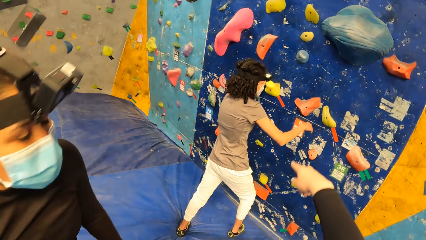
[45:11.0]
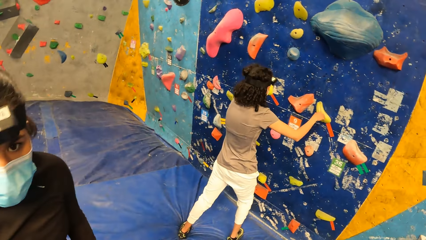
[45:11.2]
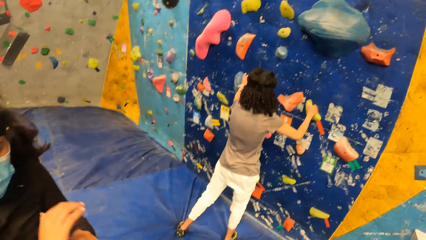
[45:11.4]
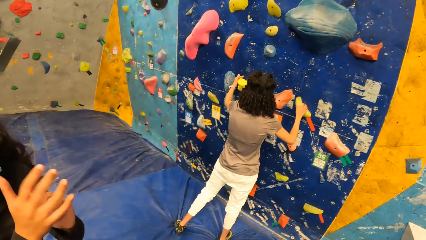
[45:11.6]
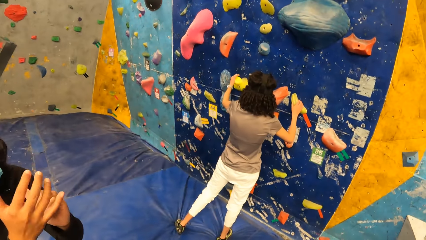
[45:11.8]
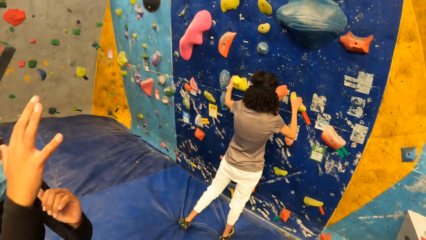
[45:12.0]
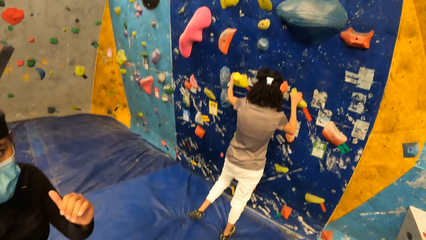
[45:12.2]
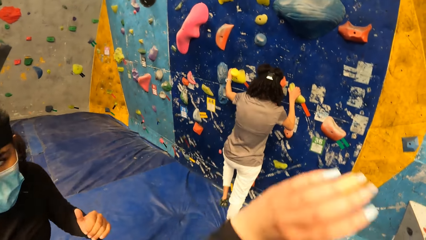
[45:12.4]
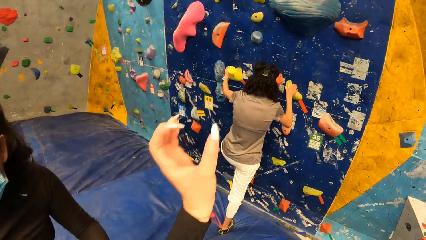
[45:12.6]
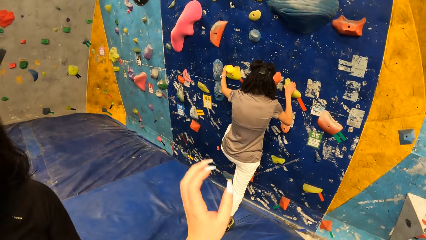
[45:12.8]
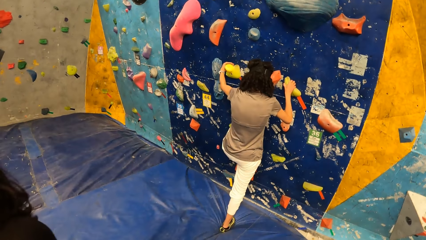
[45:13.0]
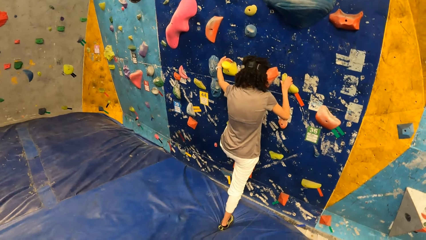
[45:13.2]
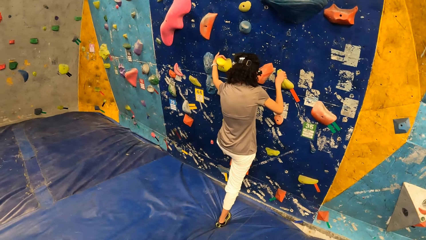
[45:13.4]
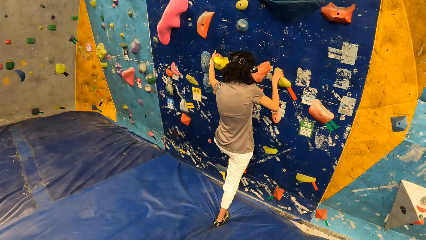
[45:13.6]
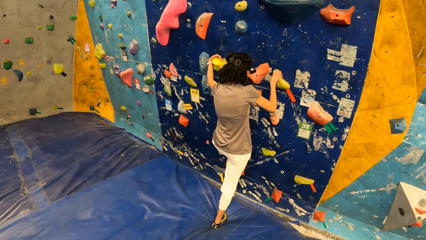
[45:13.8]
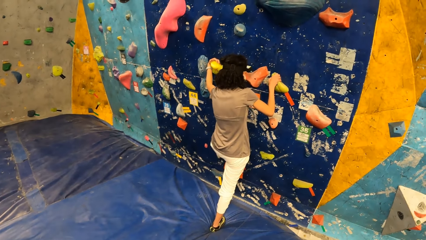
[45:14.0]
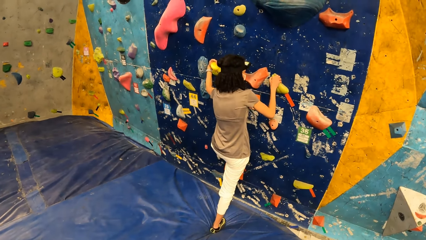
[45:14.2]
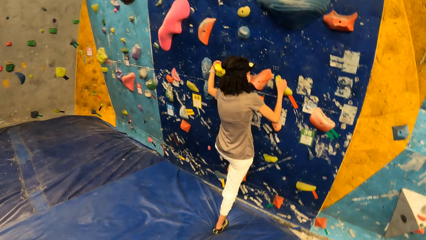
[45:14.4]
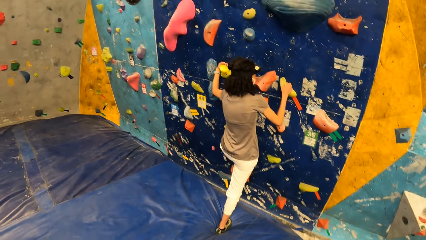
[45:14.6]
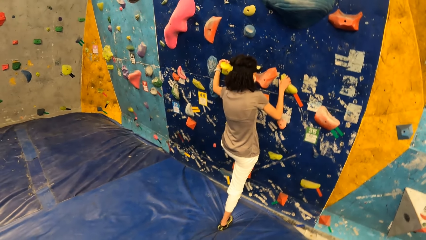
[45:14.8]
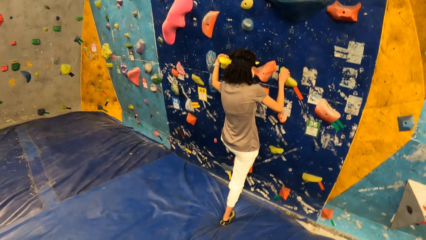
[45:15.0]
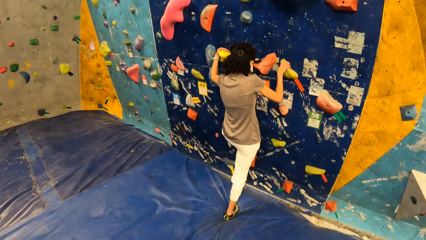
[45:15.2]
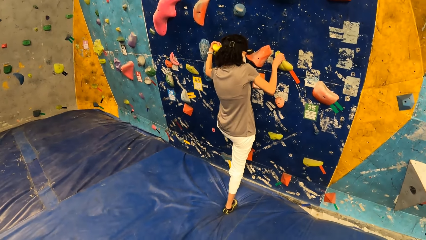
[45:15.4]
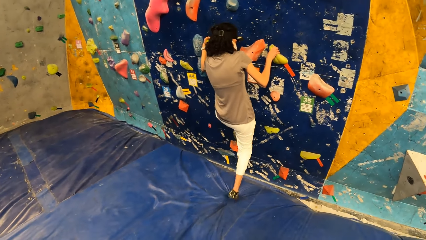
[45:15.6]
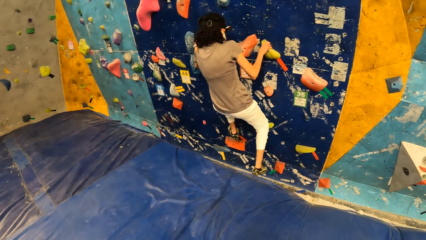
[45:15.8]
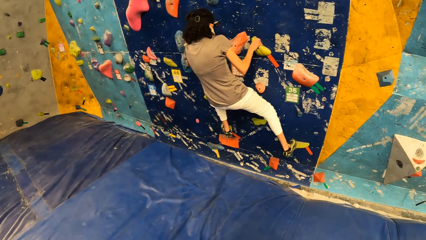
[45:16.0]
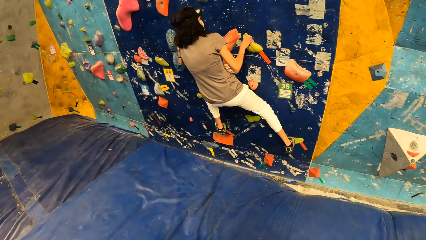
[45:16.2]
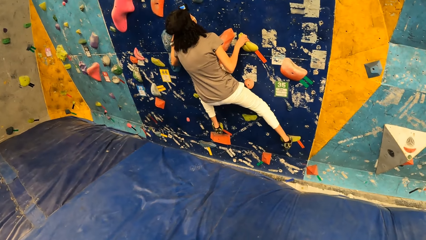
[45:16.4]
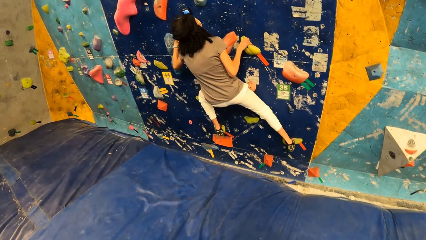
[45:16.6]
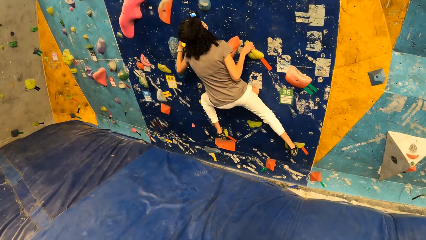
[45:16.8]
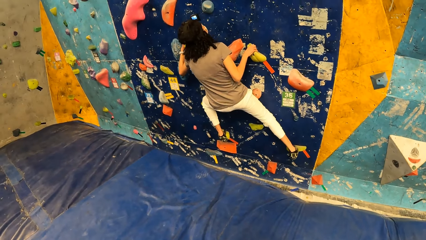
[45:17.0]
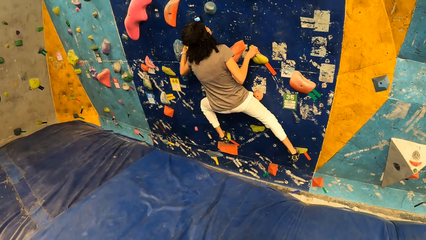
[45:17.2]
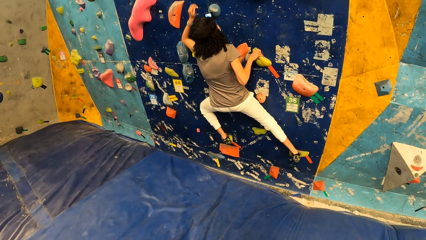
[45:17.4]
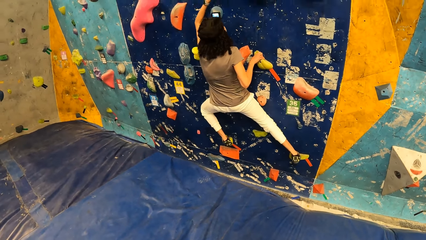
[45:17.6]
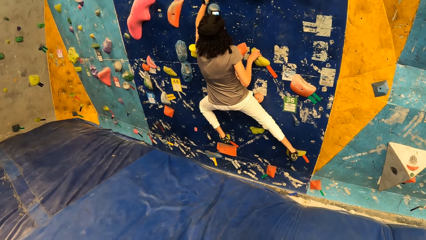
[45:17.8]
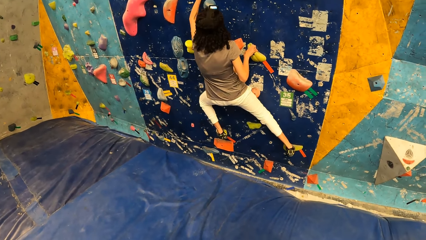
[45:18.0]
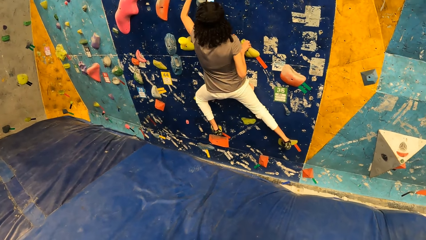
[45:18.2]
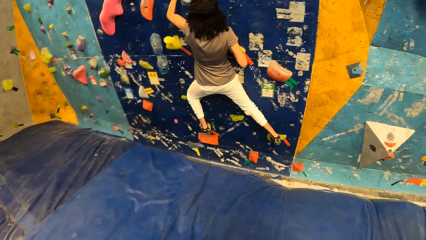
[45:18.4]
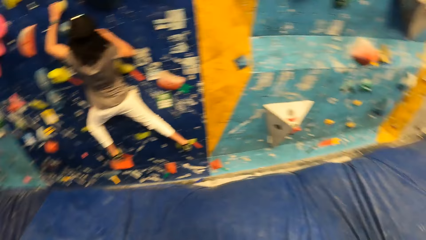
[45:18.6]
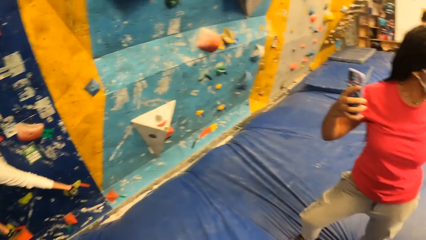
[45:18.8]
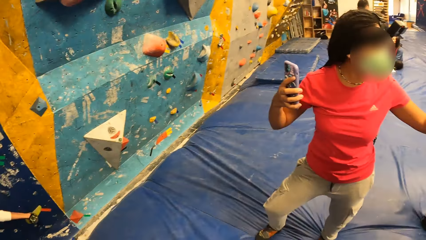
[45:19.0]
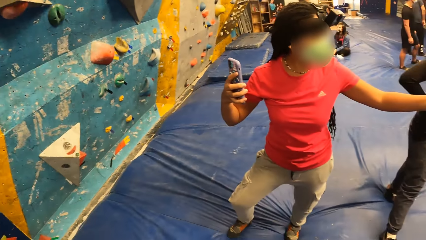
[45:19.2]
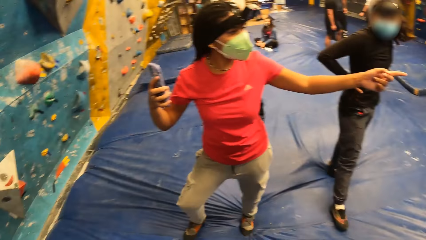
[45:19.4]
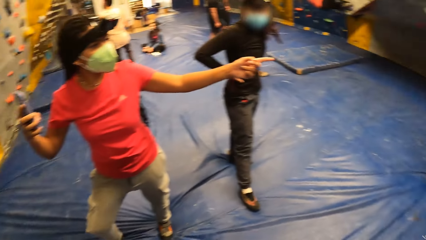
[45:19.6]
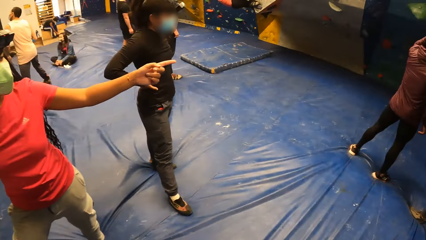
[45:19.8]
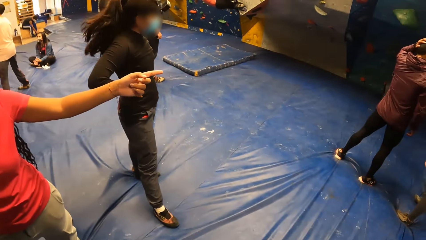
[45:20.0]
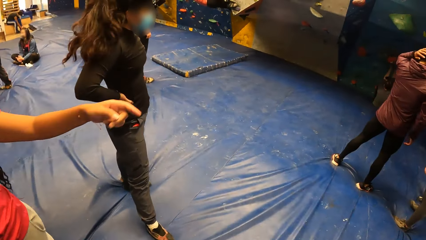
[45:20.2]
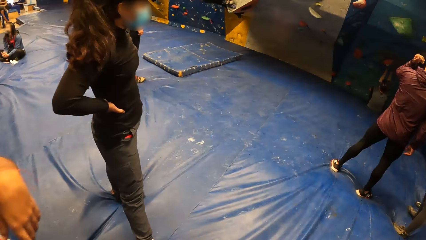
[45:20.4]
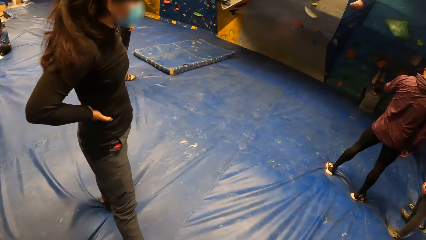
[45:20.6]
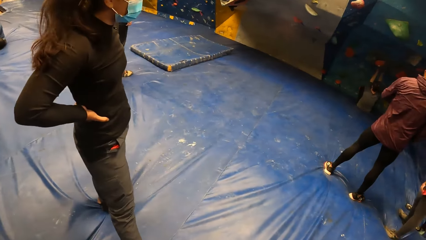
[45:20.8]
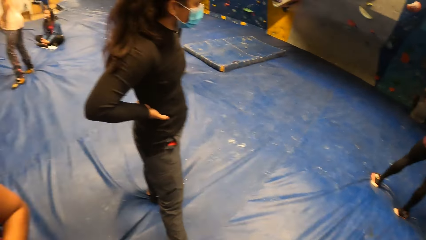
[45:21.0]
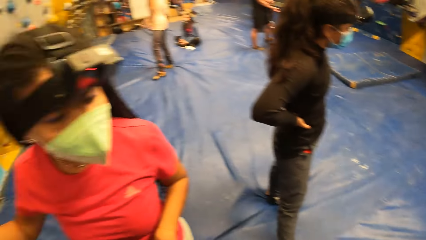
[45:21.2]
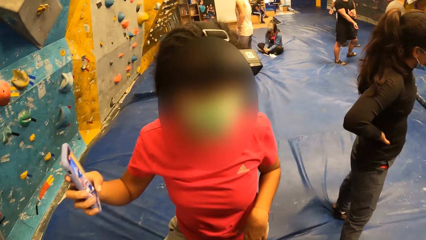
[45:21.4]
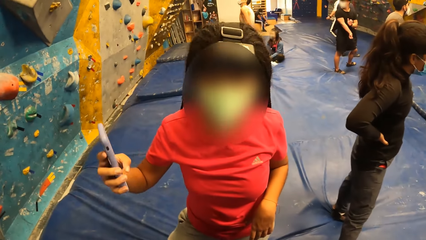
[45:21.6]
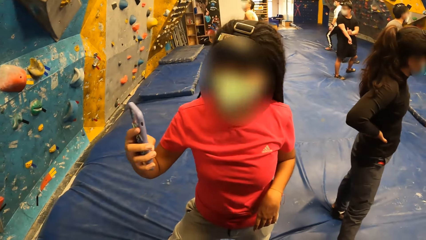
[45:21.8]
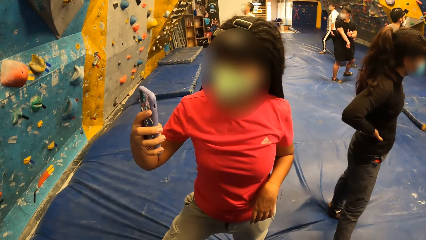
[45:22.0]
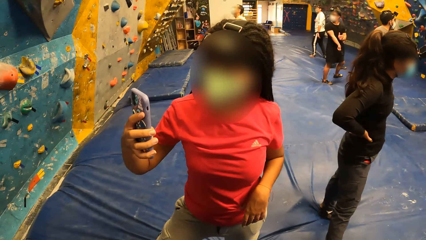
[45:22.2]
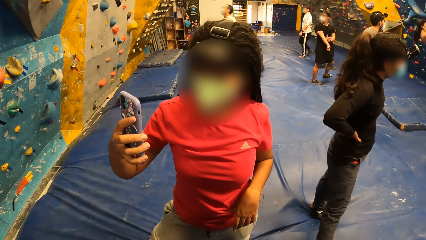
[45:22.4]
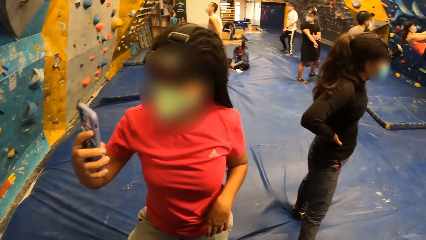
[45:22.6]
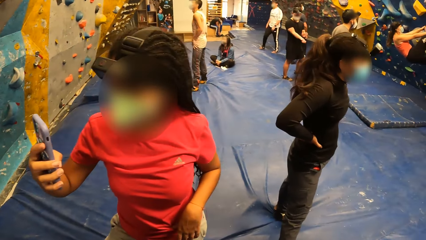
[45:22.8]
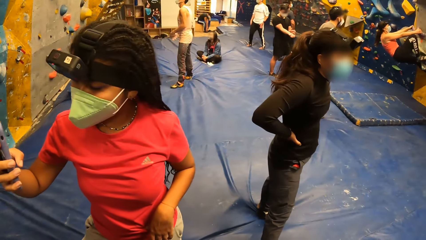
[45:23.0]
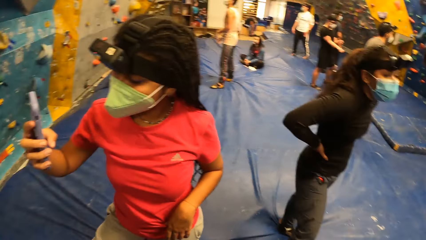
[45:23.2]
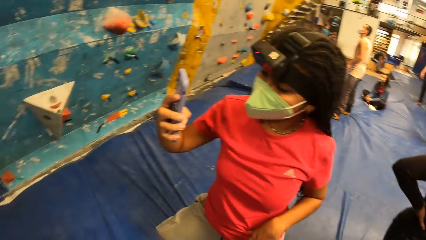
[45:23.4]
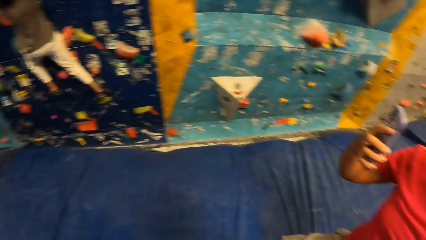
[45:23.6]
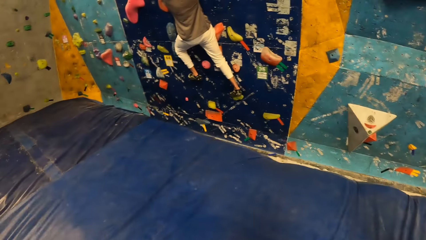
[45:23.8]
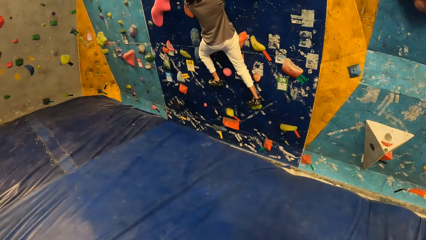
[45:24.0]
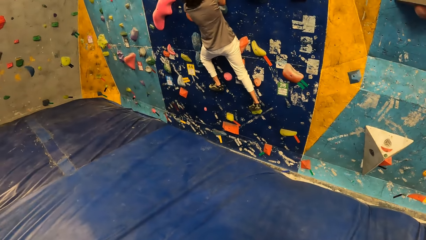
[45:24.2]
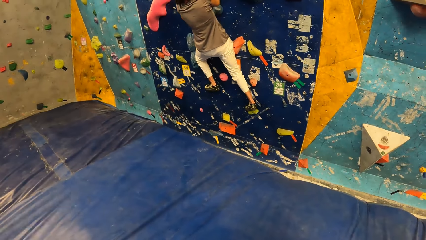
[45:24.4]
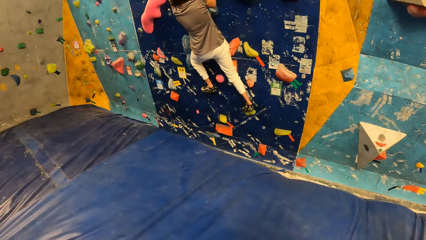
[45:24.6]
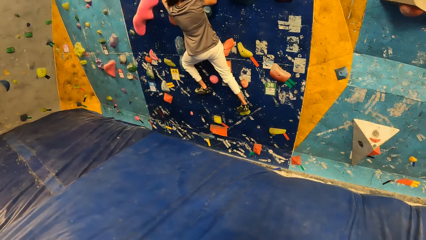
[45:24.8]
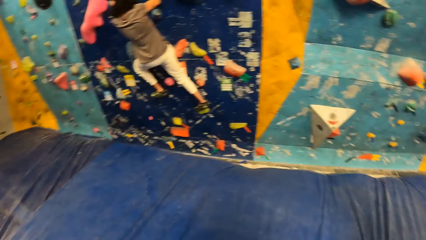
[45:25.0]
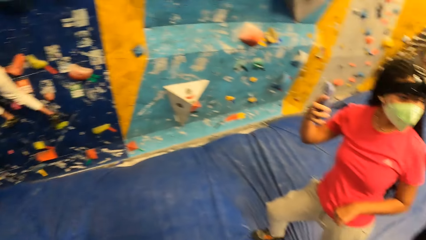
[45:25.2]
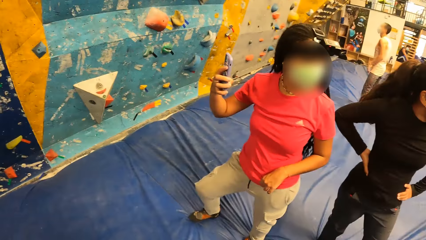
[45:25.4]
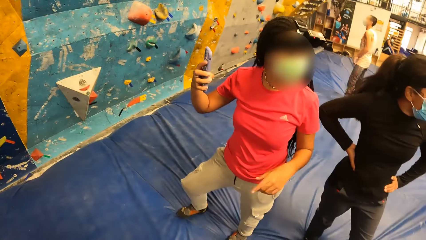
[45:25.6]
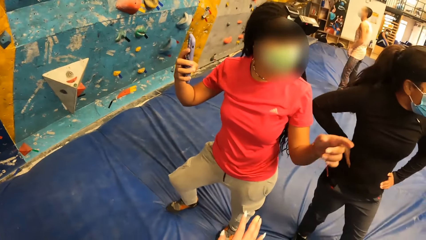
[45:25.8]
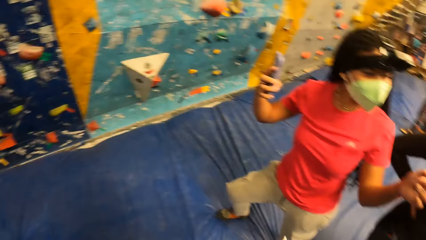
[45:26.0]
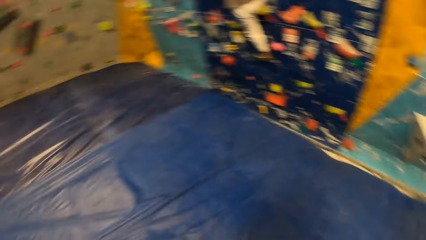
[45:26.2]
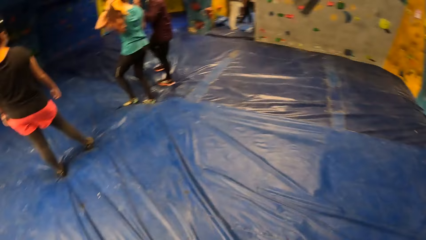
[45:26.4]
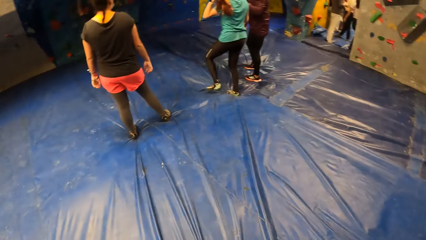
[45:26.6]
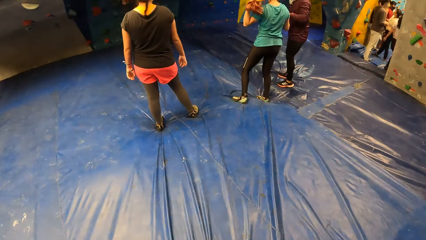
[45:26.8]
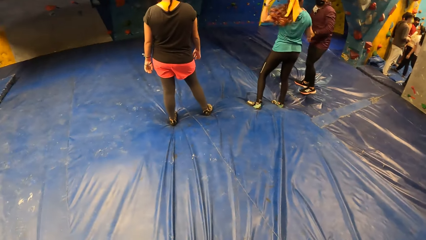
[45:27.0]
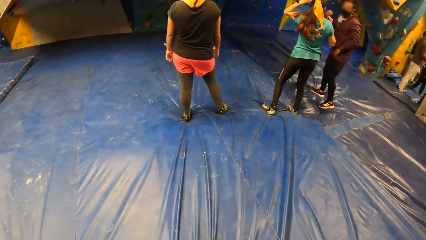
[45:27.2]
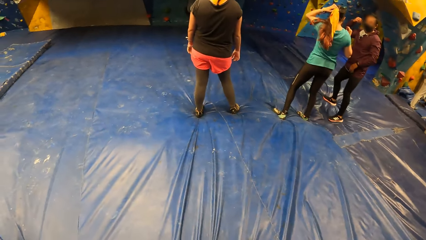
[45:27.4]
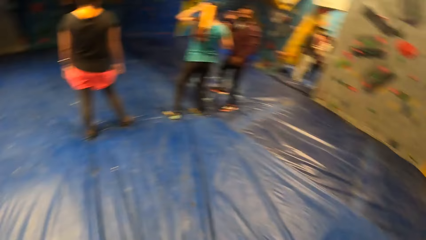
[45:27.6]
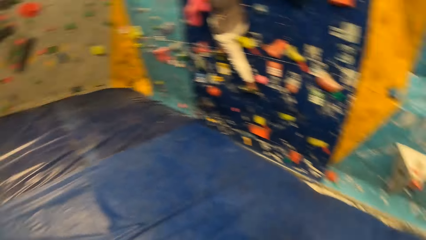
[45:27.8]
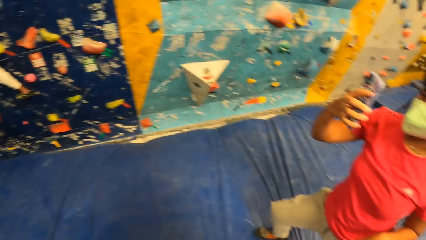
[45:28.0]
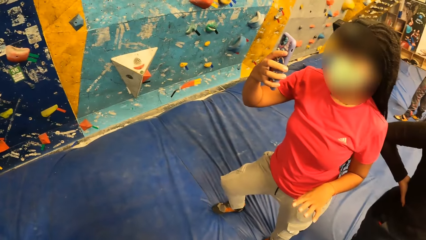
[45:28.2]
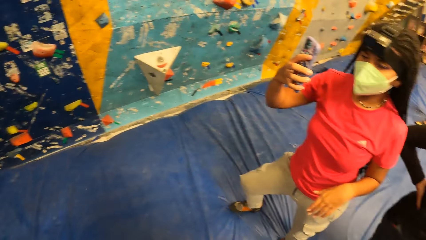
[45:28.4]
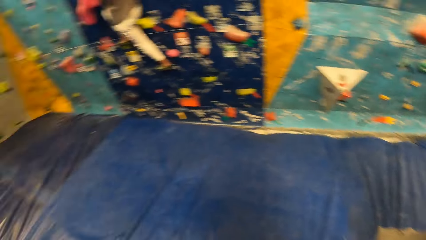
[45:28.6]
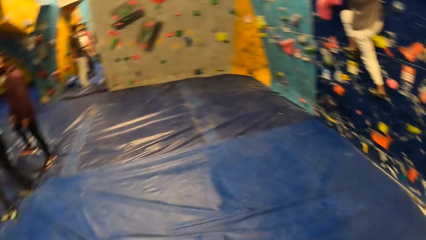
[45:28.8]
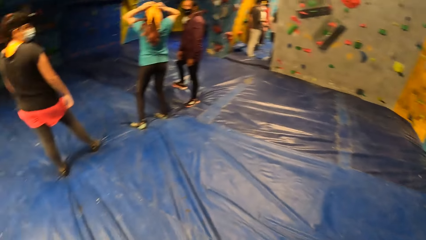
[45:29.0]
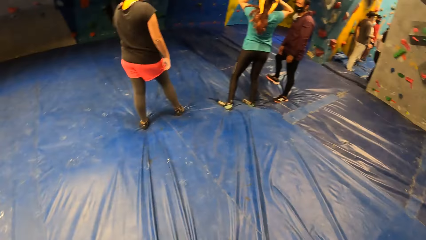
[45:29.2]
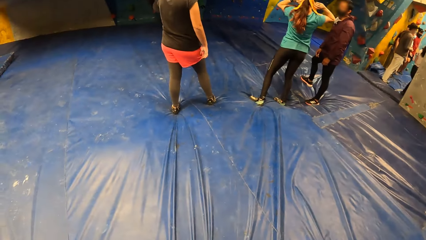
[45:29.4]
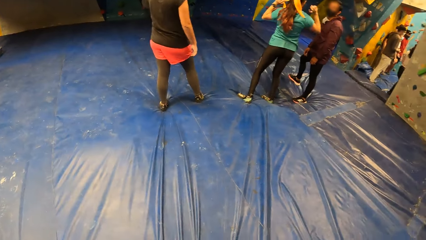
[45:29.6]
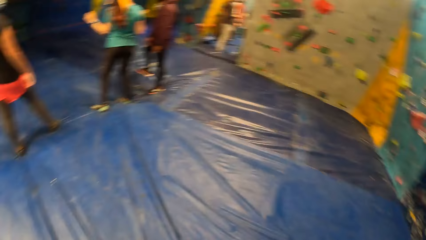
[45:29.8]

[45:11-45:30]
A woman holds the climbing hold with her hands and climbs the wall with her hands. The camera wearer looks around. The woman points at something. The camera wearer looks around. The woman operates a mobile phone. The camera wearer looks around. The woman climbs on the wall. The camera wearer looks around. The woman points at something. The camera wearer looks around.
